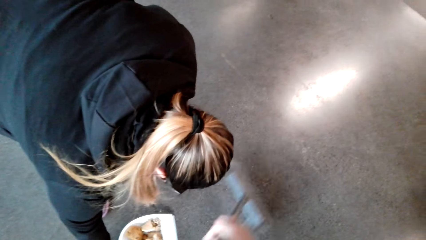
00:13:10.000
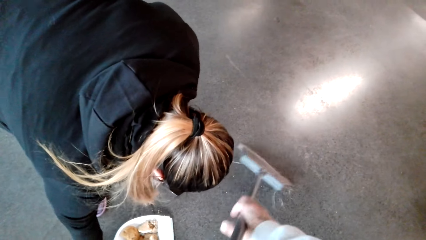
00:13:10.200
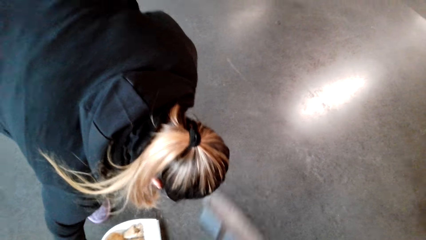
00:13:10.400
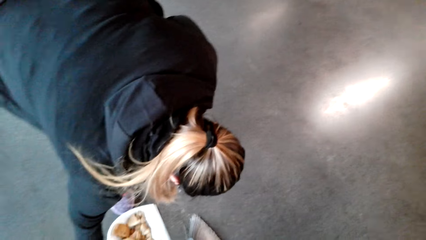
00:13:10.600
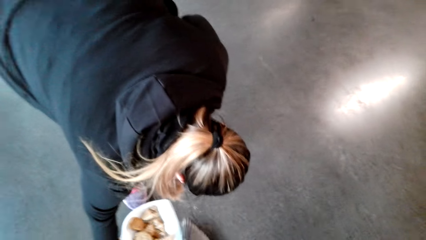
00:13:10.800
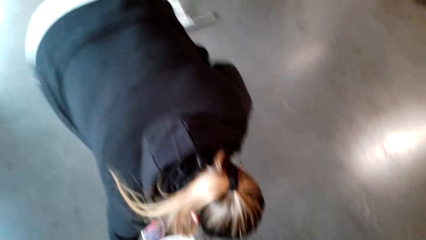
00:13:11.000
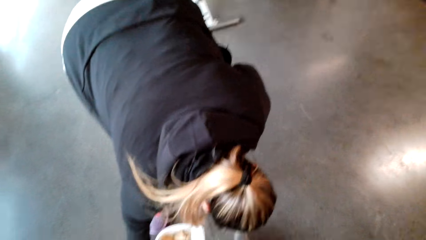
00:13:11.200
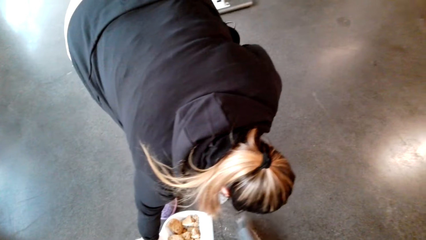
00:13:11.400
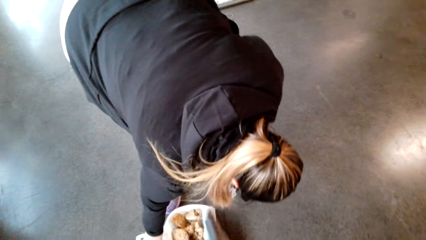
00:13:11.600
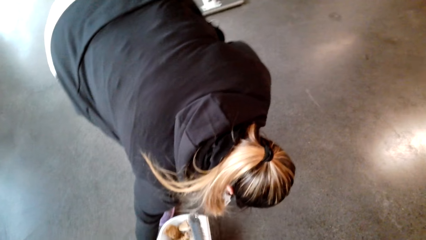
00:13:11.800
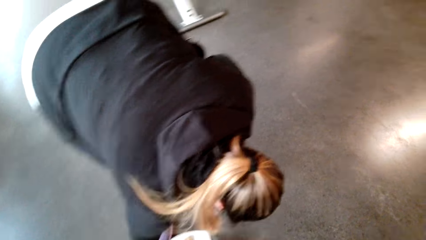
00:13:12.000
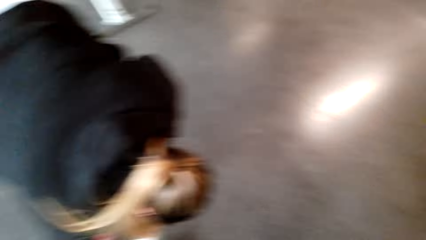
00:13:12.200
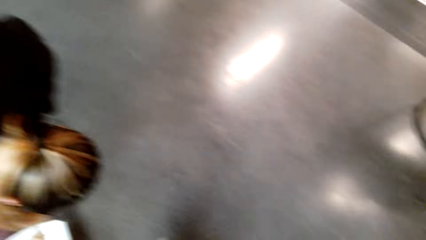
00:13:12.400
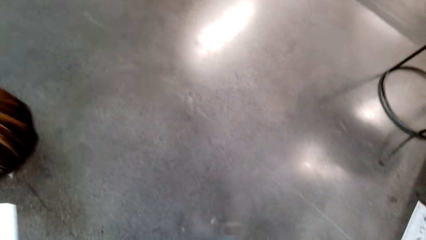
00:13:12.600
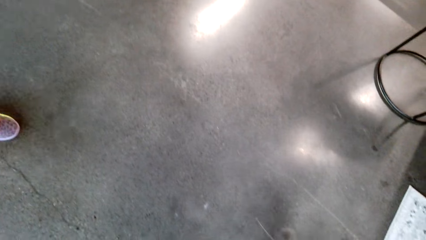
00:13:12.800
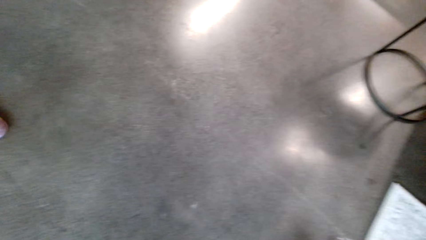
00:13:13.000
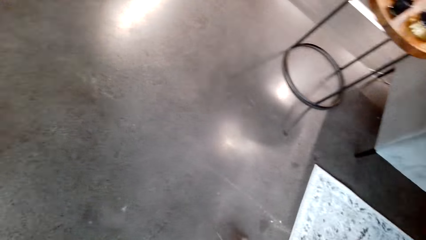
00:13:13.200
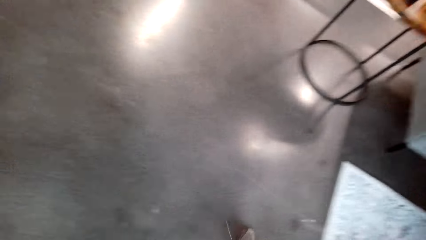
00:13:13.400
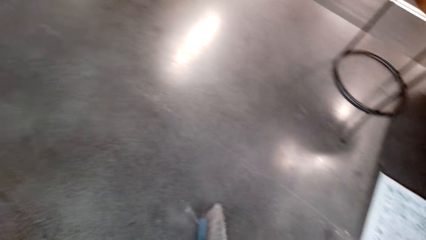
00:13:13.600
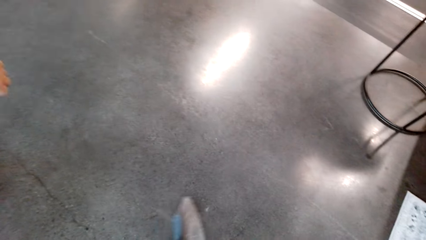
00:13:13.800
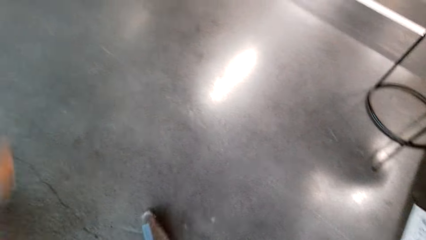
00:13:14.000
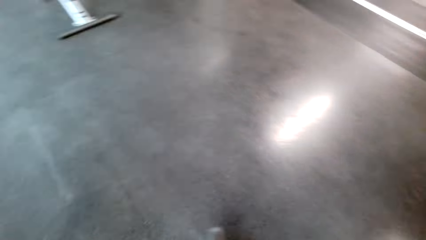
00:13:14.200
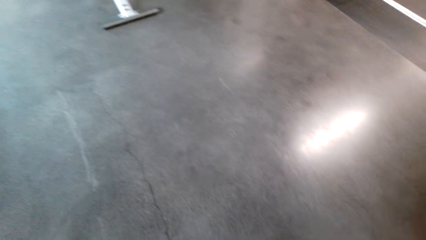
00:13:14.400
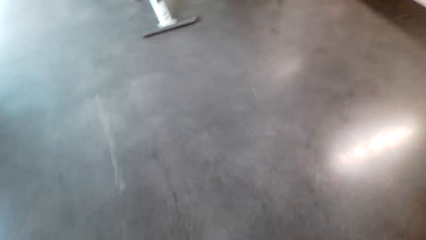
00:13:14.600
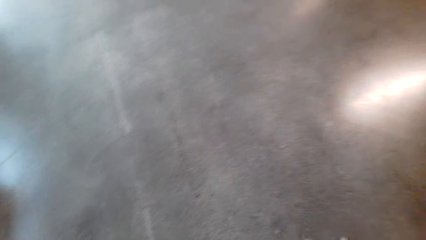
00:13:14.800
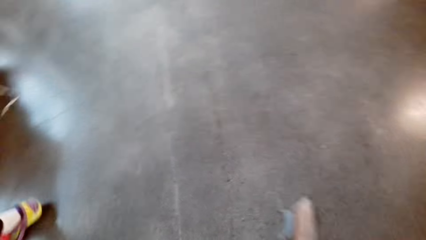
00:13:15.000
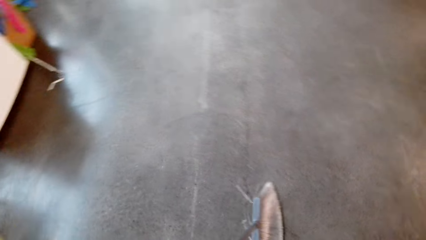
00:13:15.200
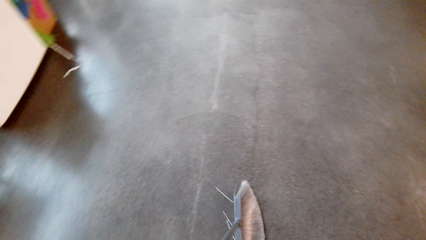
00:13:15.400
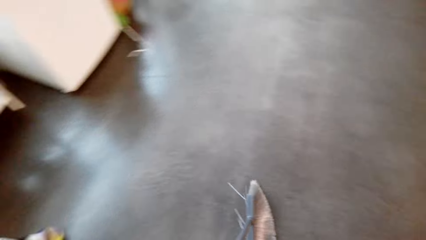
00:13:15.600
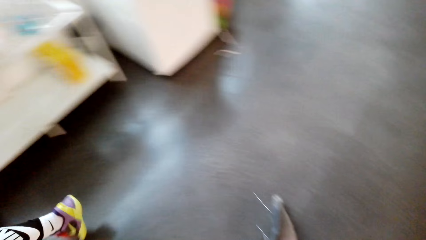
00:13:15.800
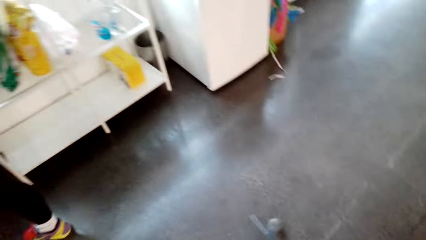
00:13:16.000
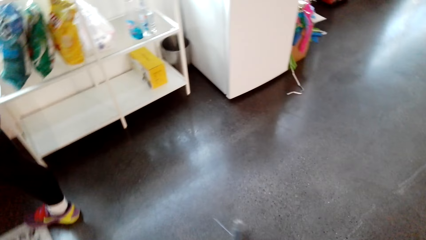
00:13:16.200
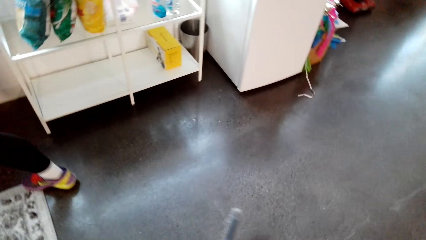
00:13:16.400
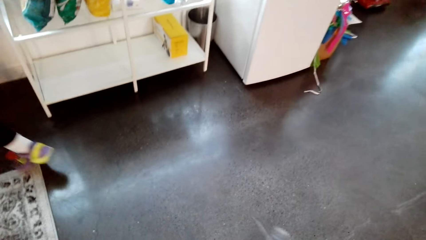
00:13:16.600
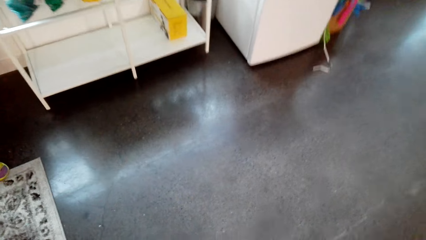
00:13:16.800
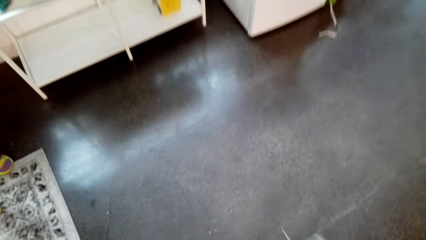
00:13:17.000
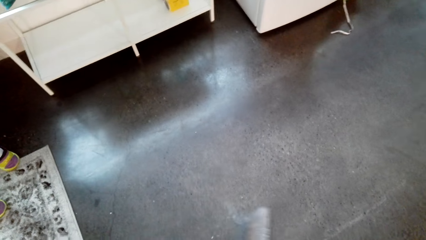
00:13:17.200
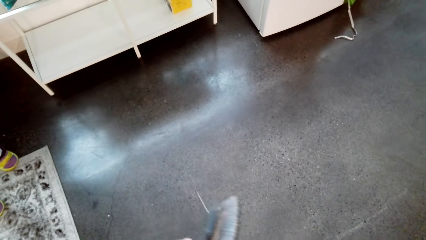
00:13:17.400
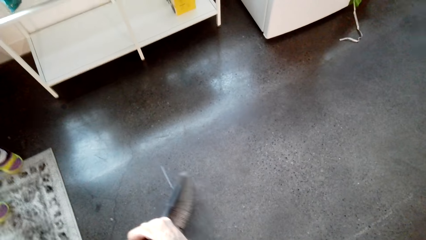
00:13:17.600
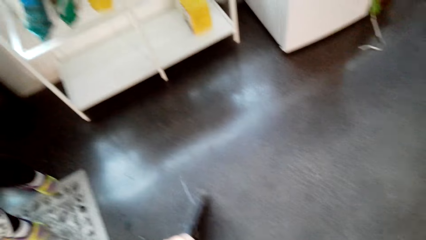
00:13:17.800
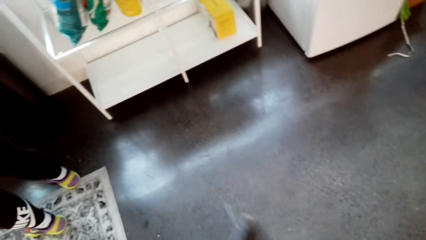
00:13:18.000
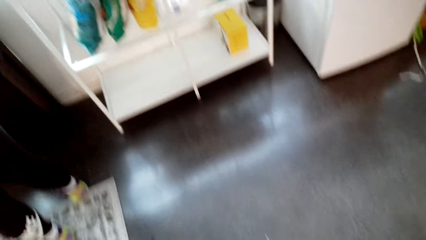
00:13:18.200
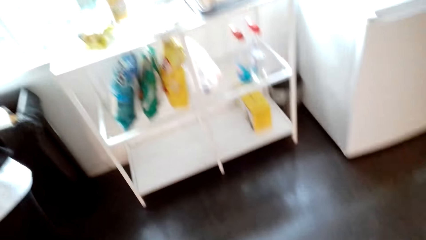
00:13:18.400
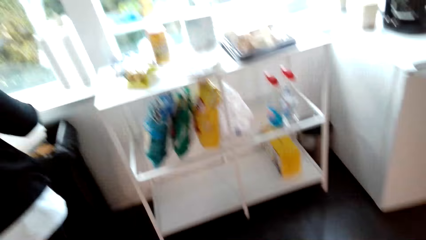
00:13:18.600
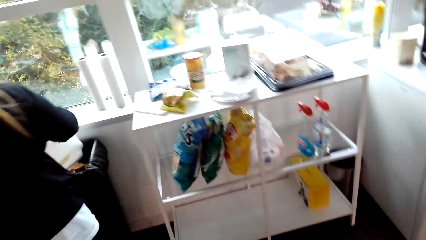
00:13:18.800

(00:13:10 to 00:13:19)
A lady picks up the dustpan. The lady walks with the dustpan. The camera wearer sweeps the floor with the broom. The lady pours the cookies in the dustbin.

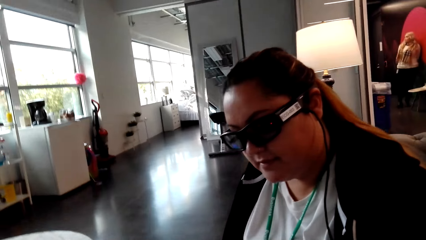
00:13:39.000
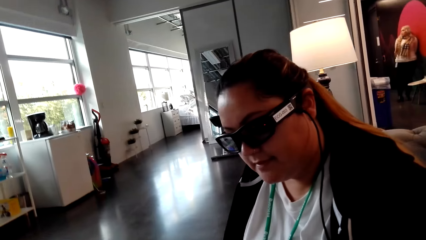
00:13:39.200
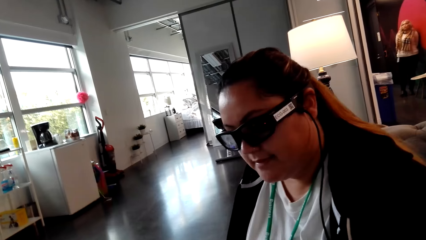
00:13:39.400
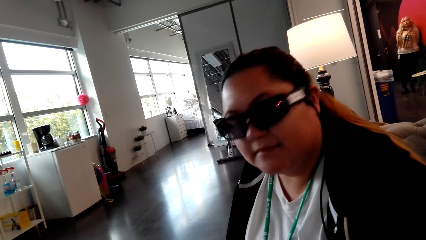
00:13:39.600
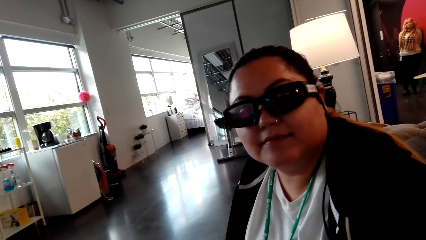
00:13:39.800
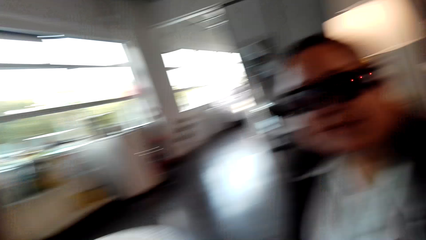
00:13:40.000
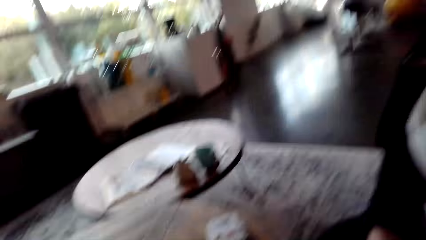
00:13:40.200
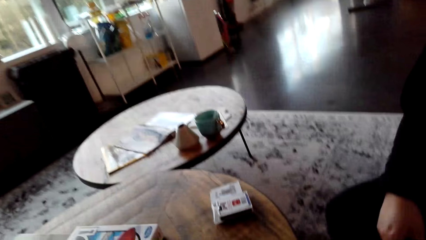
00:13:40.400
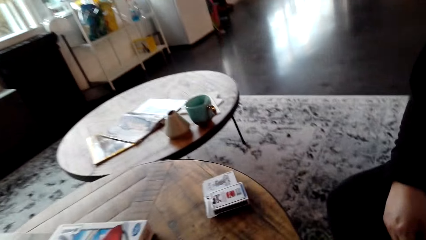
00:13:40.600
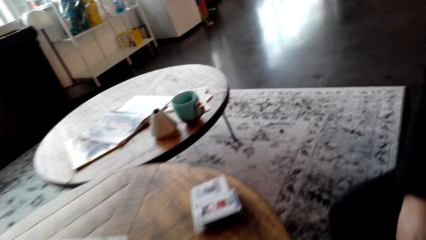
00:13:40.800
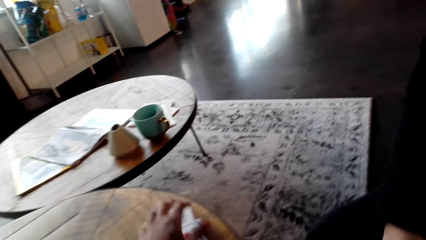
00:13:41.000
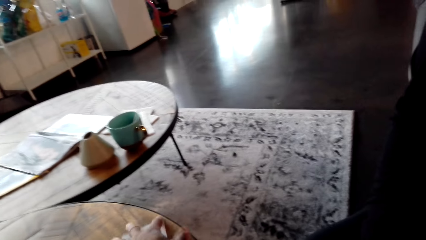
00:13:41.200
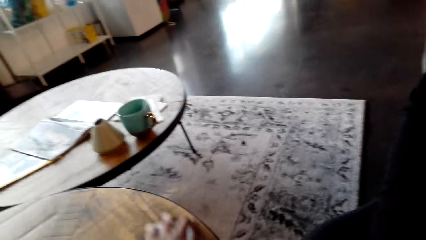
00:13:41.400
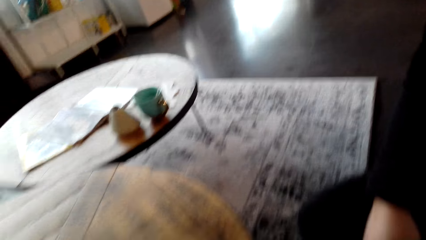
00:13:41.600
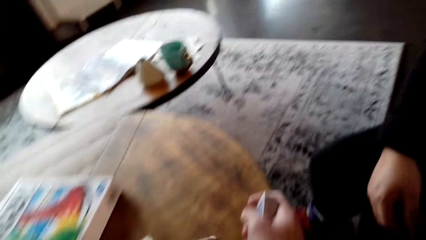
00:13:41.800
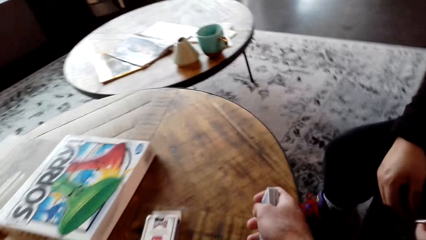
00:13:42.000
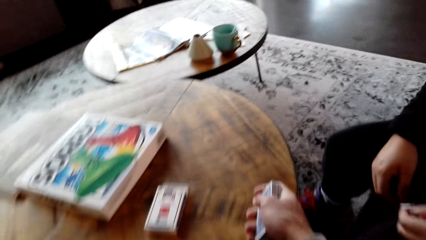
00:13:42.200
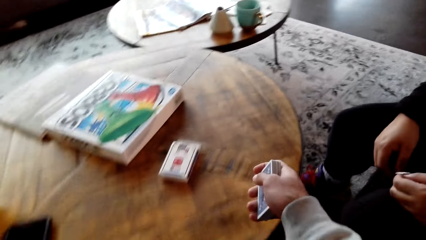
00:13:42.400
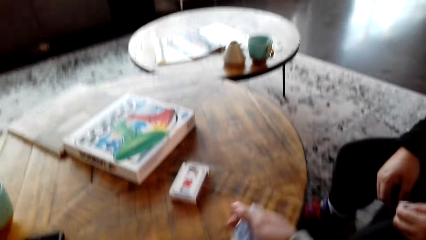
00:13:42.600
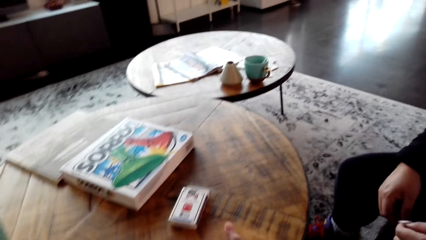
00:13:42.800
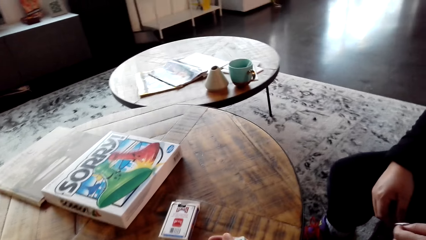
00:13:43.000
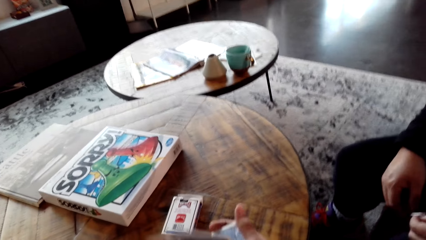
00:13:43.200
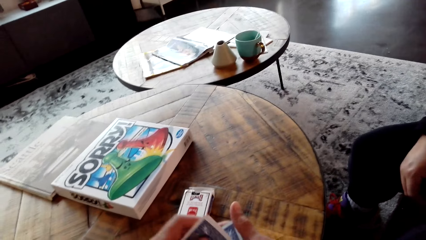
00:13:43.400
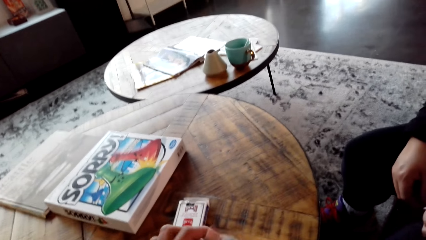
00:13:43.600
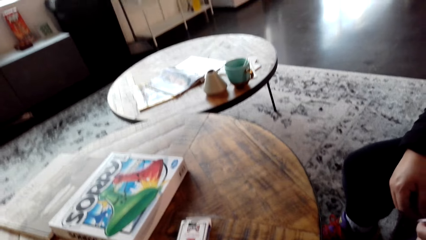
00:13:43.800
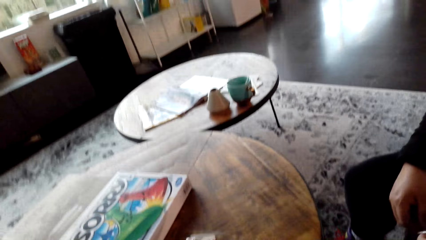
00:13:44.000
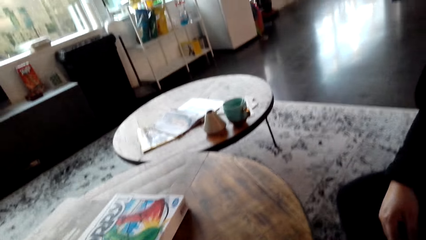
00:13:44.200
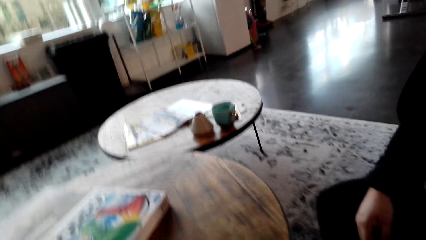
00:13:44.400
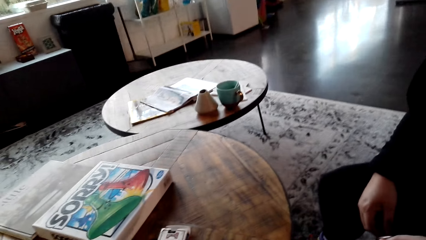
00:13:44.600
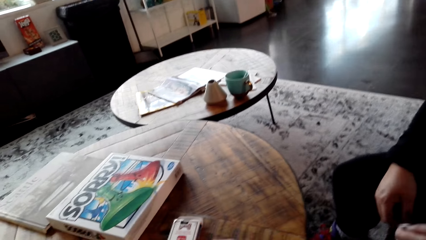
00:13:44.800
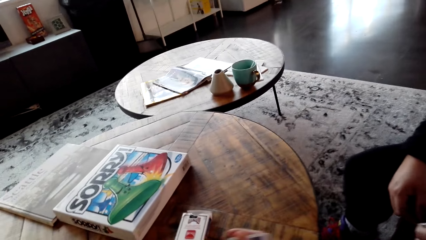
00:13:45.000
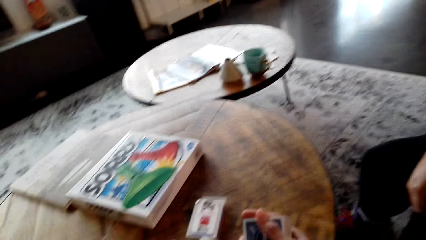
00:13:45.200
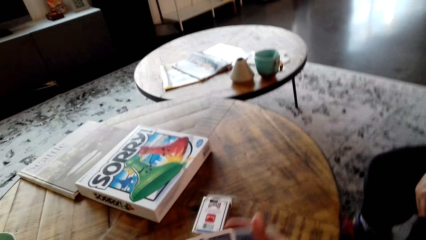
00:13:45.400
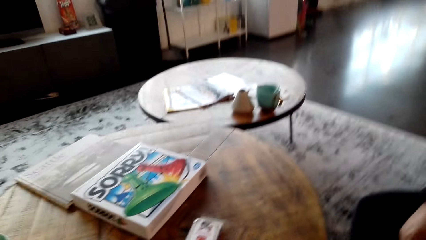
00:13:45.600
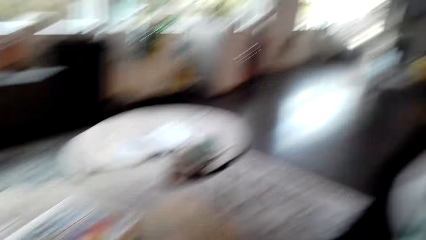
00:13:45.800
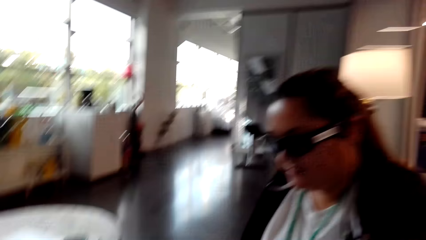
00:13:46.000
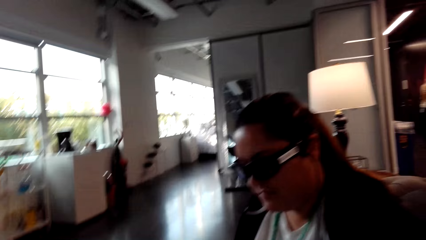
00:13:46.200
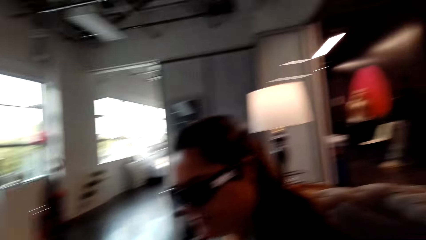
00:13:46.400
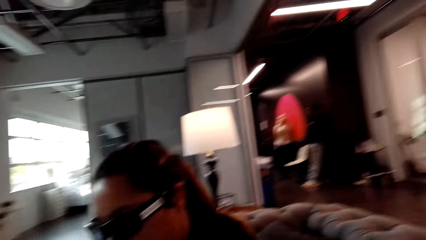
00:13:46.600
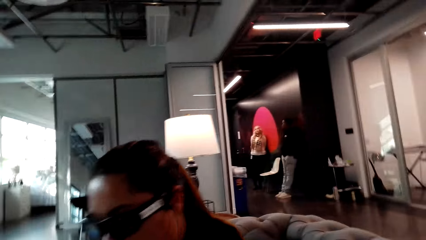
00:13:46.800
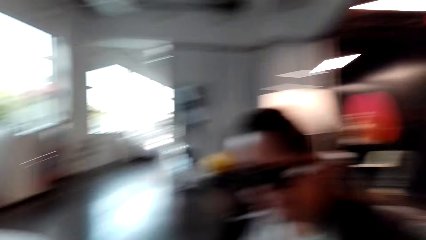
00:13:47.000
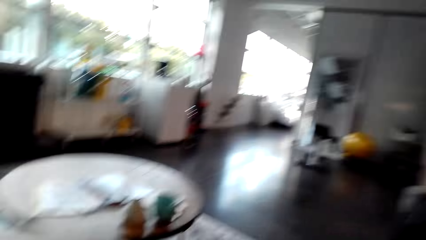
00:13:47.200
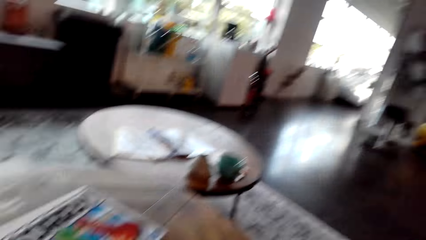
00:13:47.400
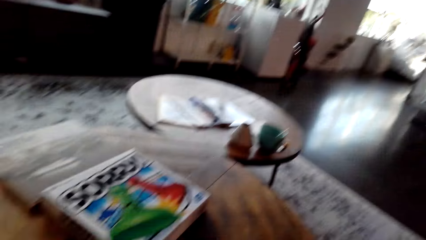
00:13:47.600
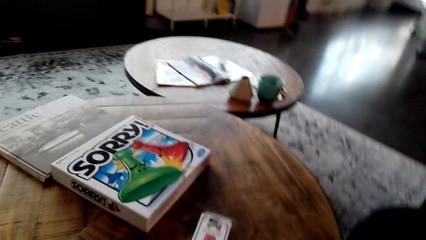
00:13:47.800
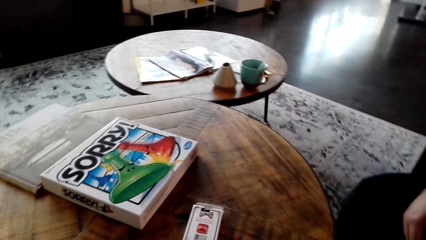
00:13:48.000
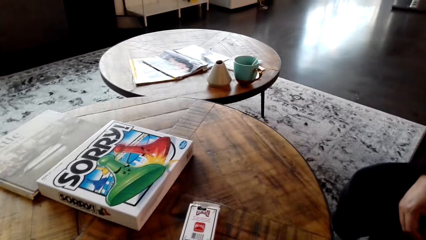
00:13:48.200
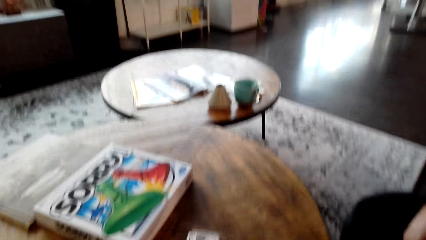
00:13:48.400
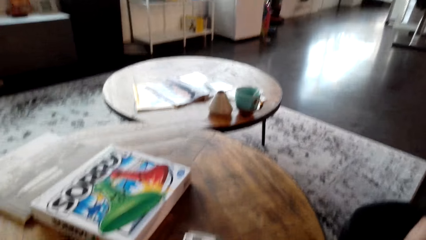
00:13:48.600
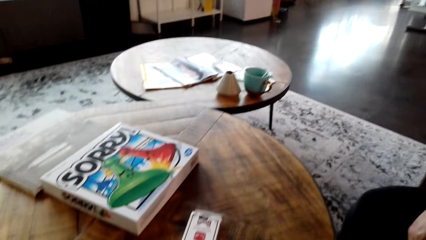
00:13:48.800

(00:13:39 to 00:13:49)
The camera wearer moves the cards box. They shuffle the cards. They shuffle the cards again.
